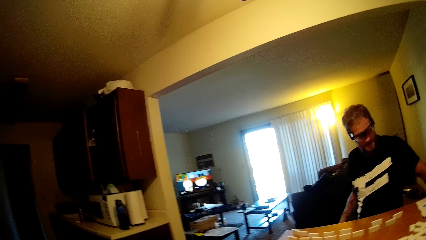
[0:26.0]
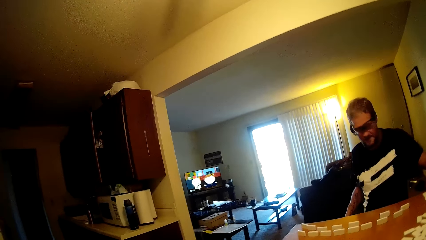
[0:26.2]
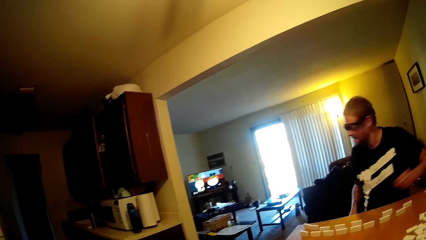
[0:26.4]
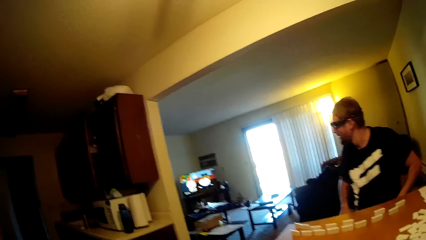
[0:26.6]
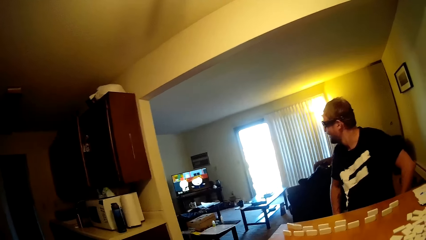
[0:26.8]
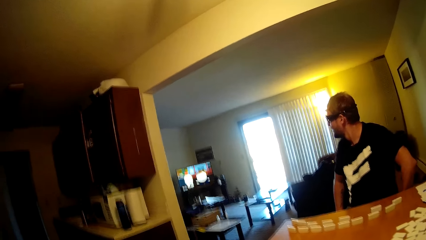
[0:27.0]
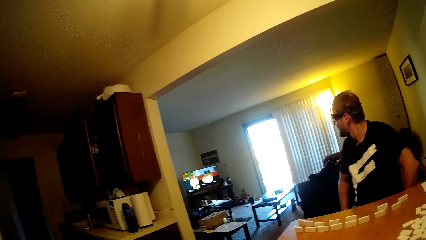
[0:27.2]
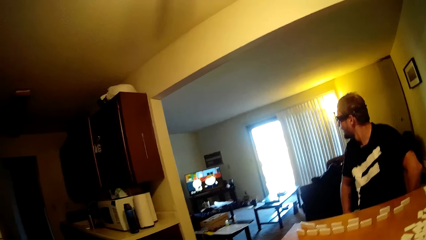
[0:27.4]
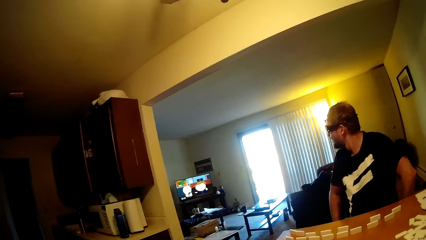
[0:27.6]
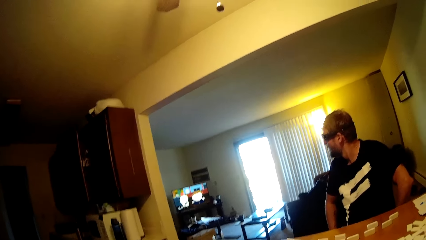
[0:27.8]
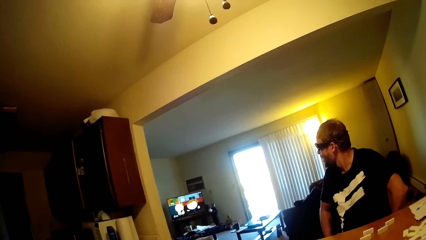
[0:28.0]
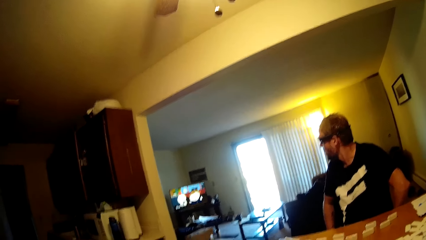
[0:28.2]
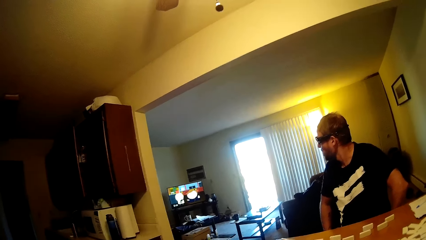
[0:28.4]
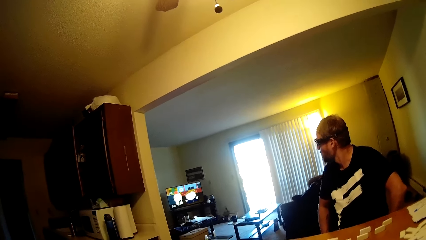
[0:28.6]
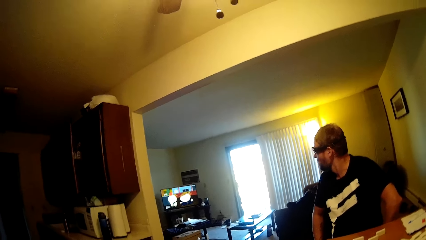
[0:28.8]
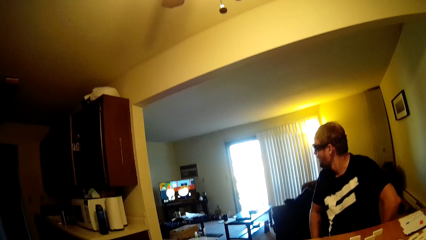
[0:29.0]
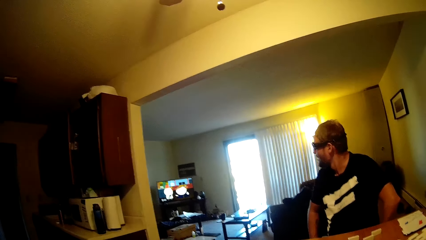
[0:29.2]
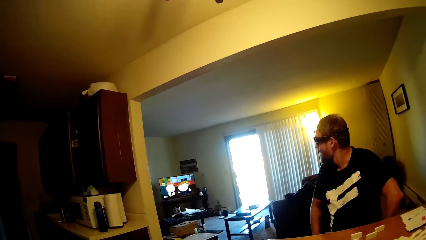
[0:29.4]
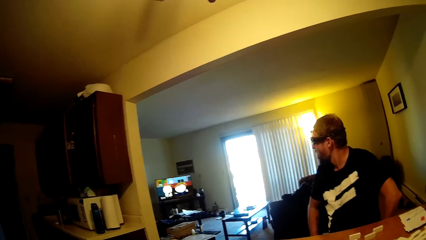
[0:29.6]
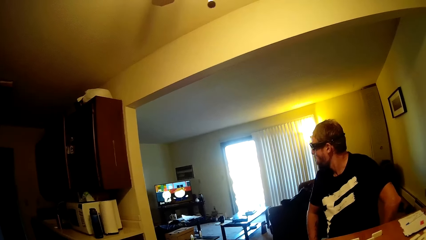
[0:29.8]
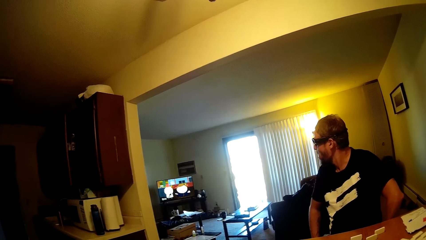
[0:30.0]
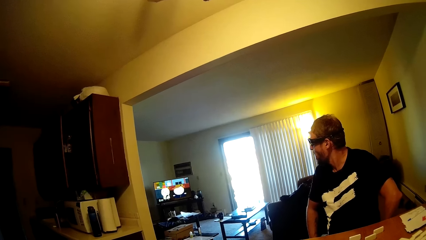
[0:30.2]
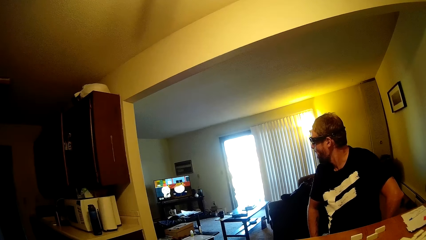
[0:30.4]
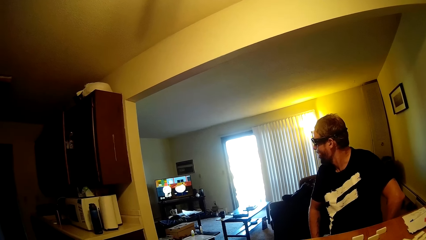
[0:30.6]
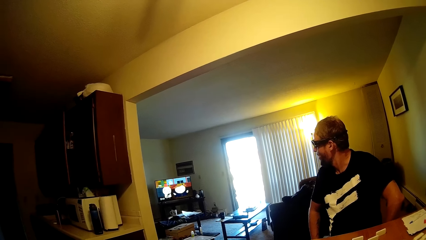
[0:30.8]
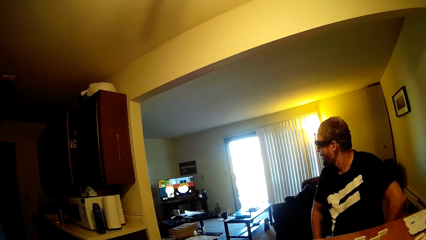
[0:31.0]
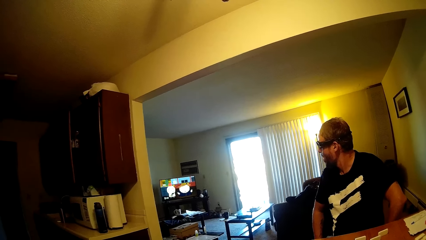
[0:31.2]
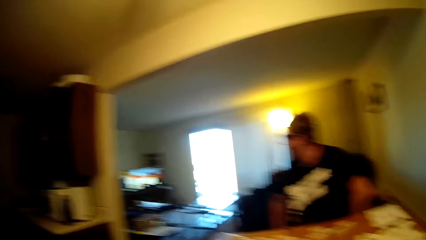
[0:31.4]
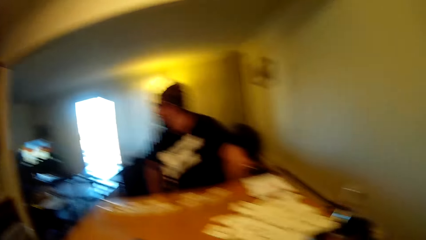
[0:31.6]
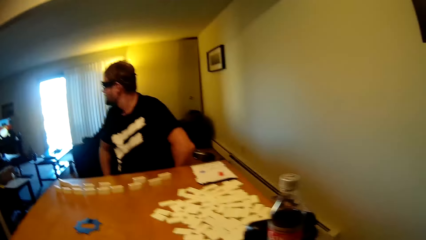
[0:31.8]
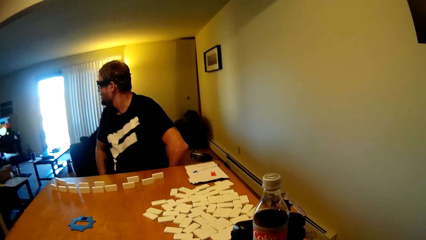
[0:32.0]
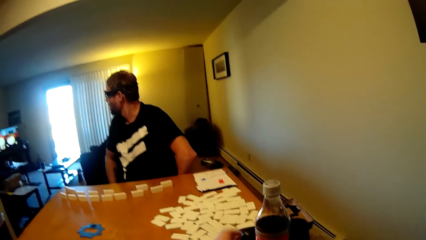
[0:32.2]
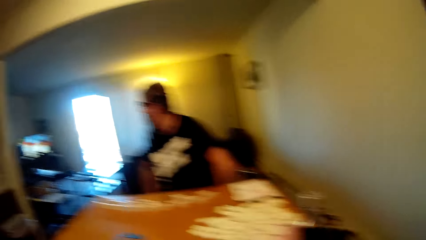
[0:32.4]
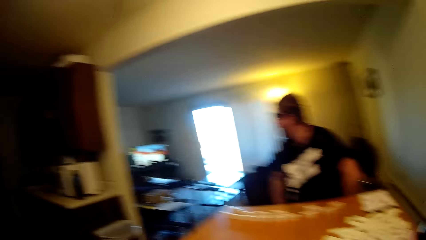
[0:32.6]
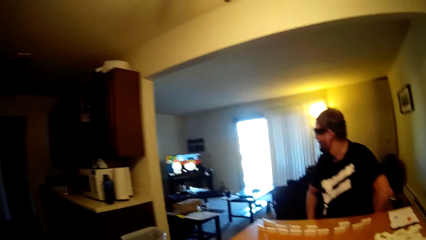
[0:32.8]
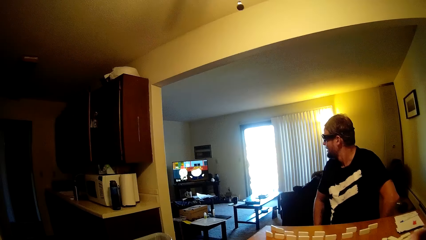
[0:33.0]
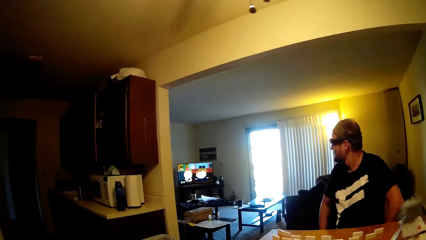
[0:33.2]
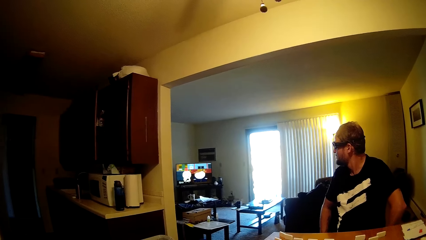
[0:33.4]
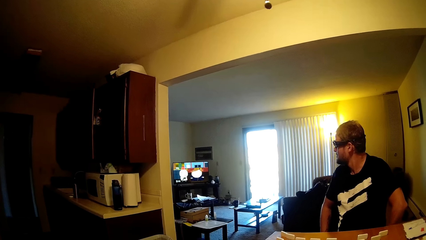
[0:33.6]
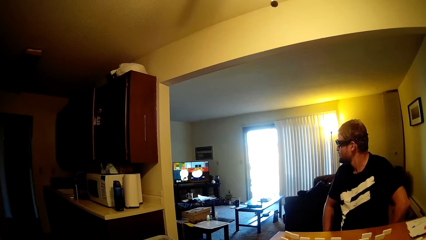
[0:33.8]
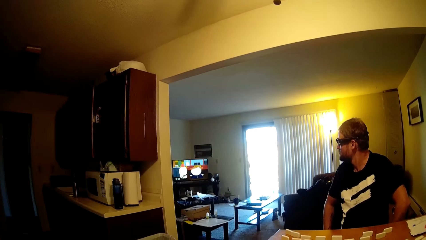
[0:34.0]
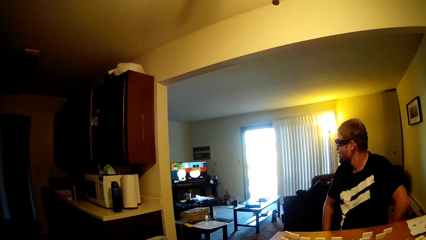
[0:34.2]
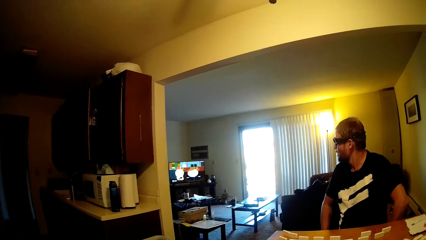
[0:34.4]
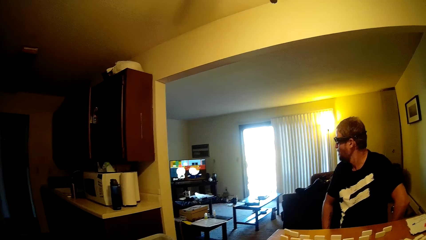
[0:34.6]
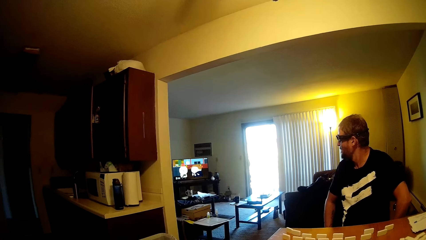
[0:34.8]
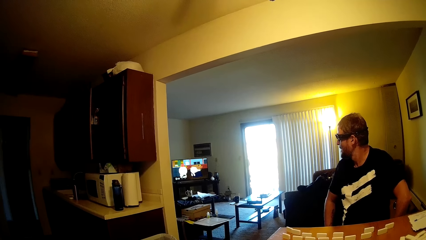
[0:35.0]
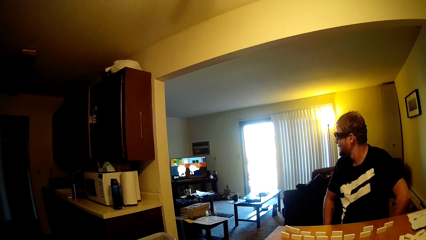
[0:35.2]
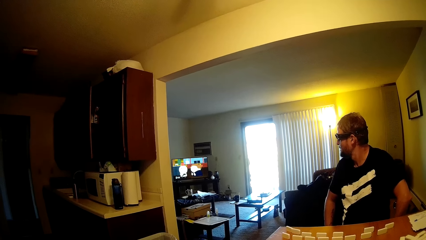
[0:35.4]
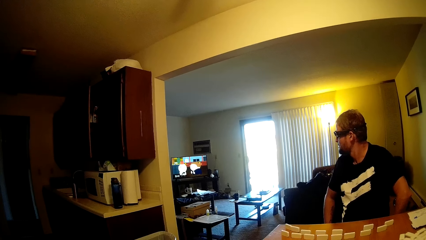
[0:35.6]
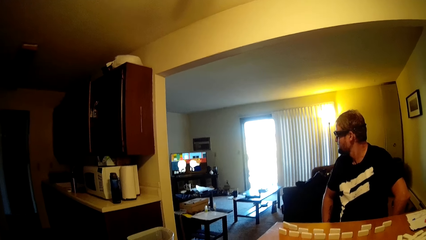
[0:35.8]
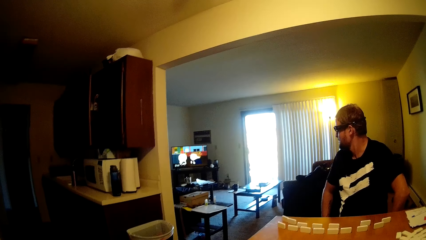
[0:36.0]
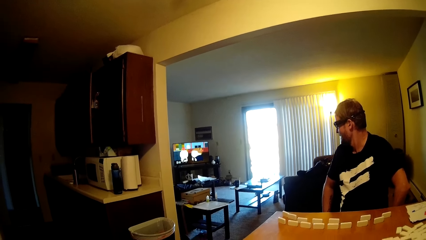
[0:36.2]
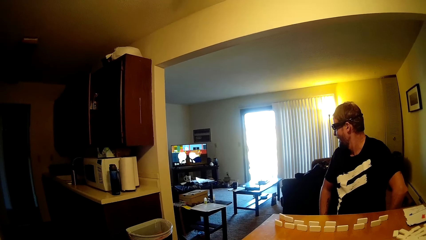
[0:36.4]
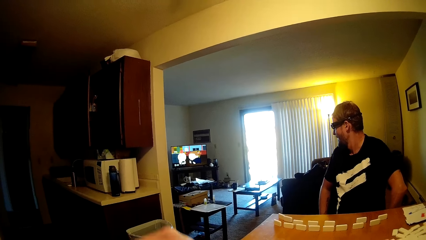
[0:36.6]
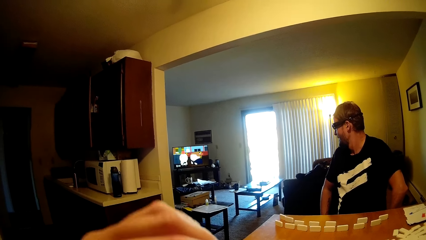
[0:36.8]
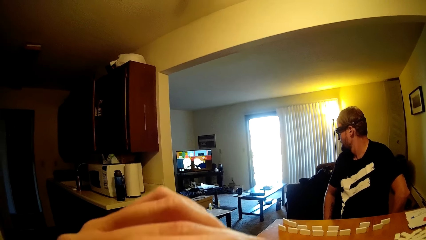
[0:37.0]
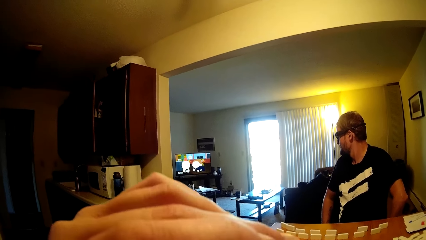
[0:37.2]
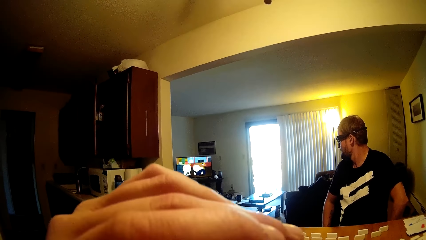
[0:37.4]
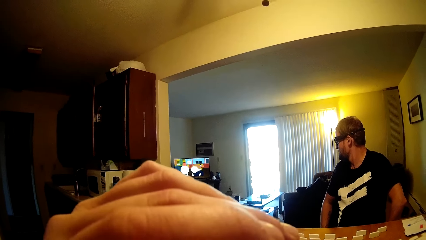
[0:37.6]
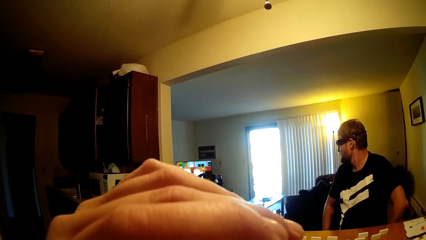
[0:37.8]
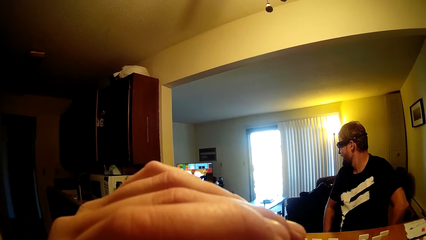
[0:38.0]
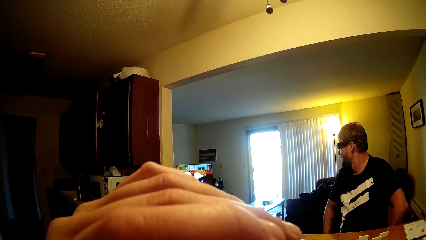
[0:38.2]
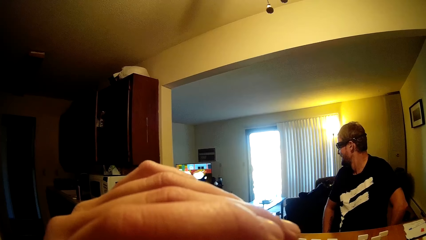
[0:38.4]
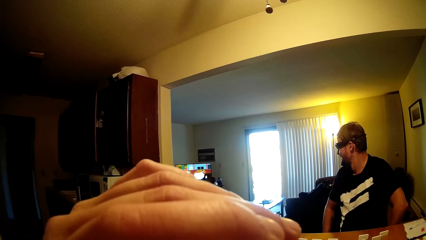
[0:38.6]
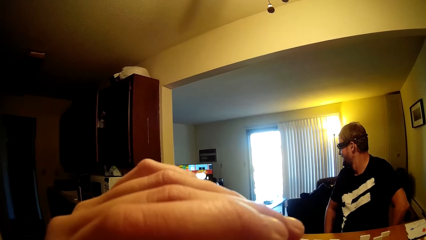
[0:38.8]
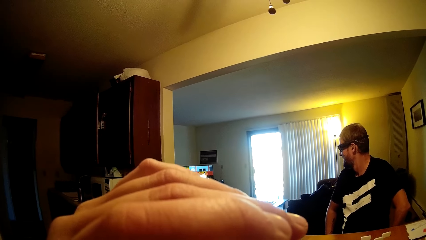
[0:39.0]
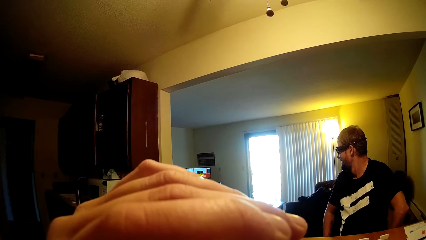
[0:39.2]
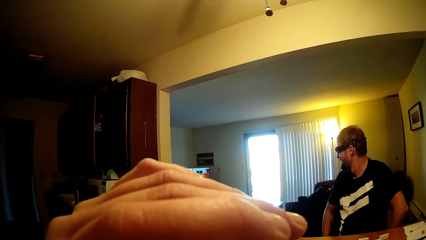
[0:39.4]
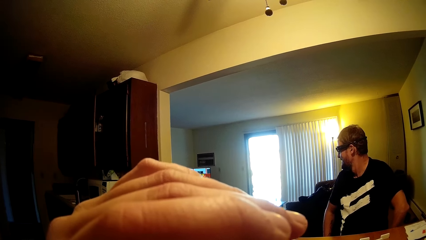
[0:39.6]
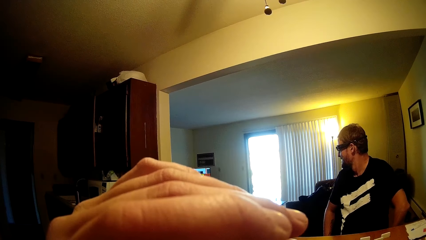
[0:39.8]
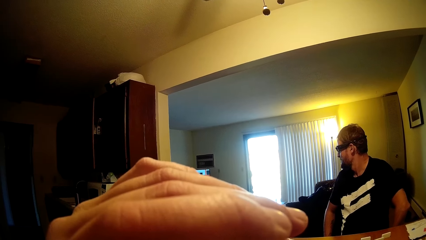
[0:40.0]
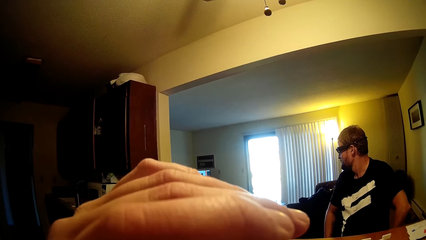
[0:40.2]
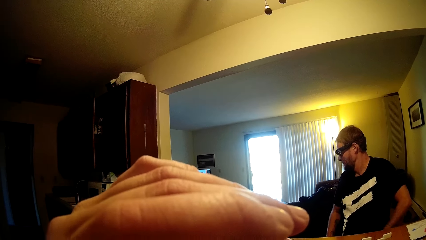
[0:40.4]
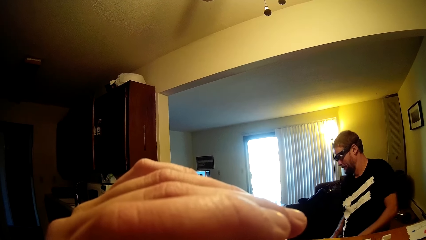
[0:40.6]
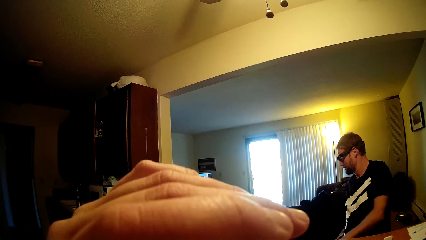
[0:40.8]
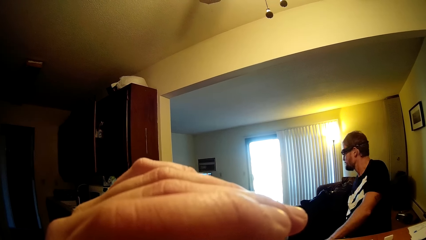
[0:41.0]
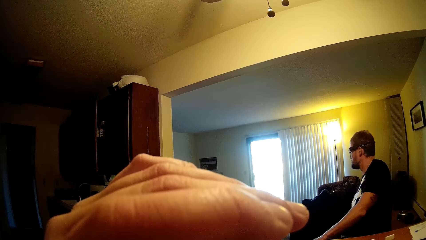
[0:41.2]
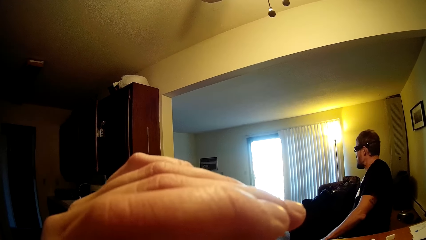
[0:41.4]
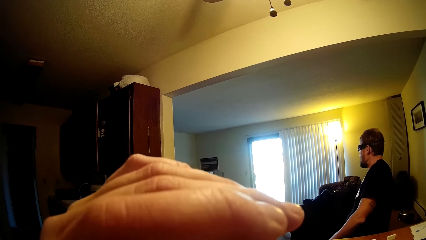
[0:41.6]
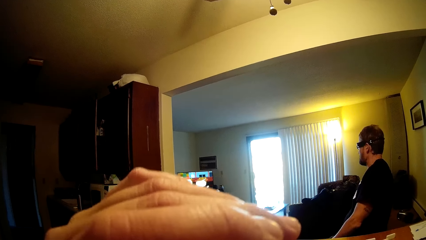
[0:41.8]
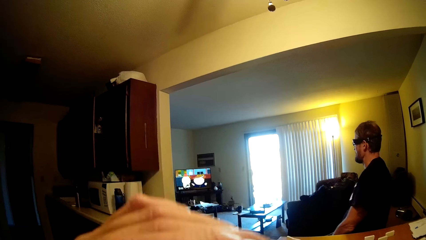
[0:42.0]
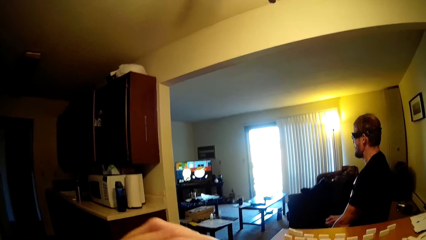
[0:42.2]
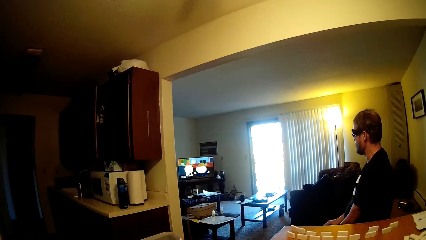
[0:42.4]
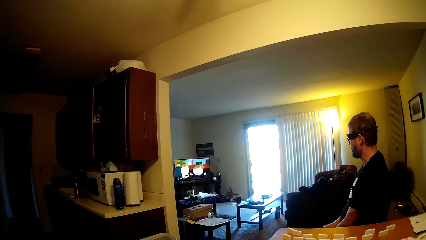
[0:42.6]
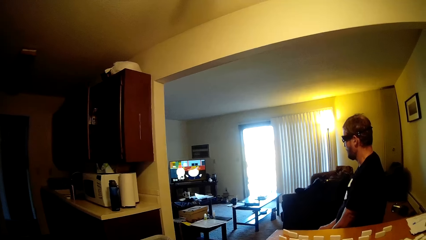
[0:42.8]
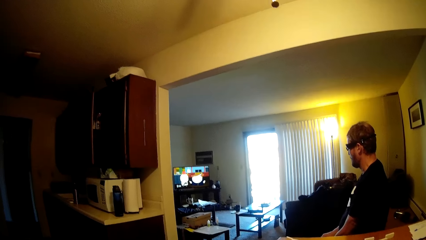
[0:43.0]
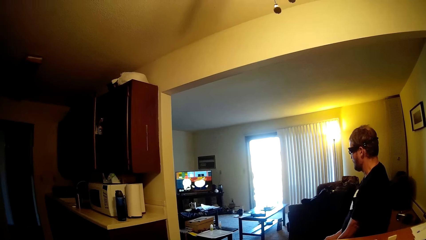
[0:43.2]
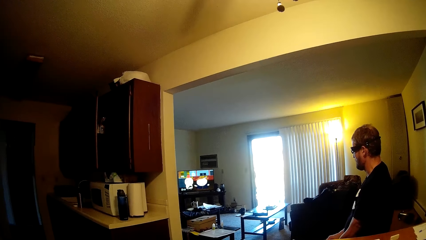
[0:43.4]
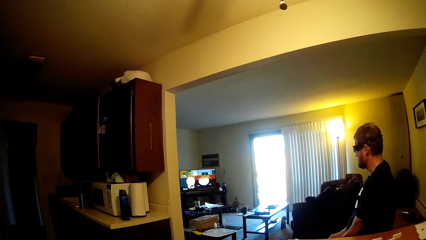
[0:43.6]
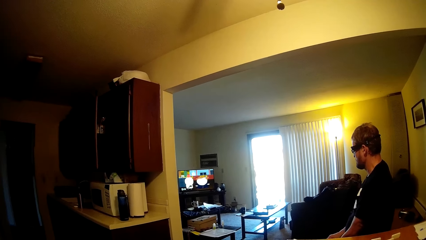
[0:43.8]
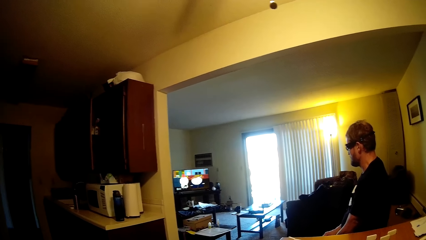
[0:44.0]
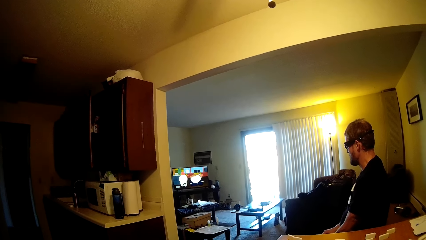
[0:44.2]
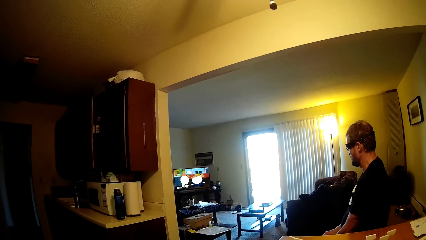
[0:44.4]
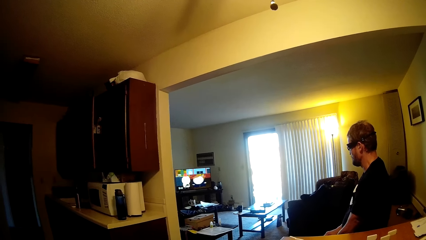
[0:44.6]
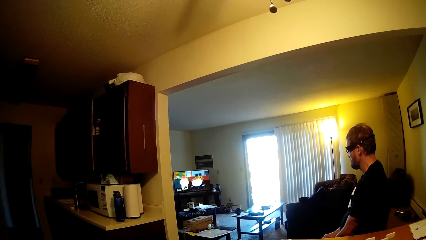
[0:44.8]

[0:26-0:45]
A person watches the television. The camera wearer takes the bottle. They sip the drink. They lift up the hand. The person talks to the camera wearer. The person turns around on the seat.
